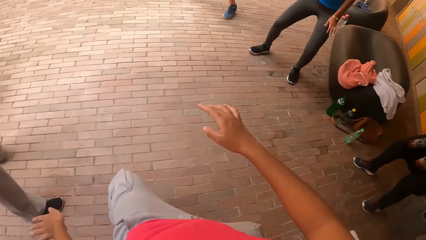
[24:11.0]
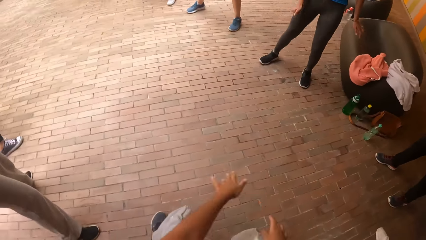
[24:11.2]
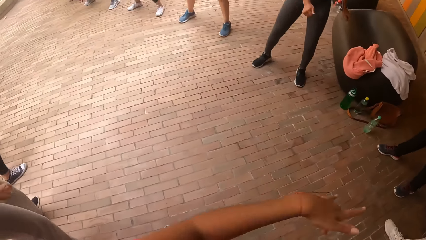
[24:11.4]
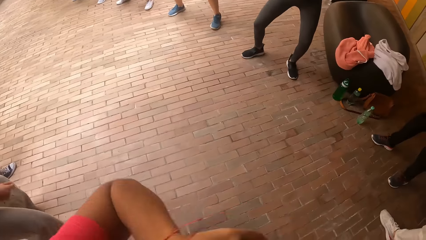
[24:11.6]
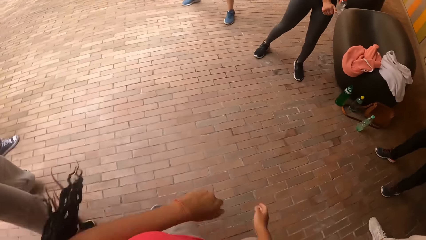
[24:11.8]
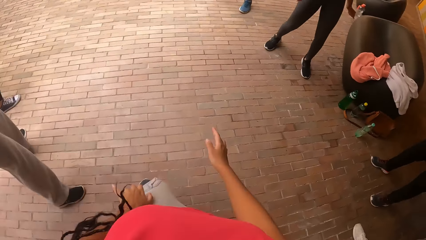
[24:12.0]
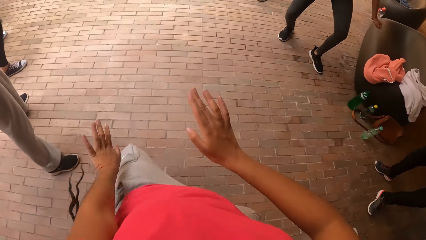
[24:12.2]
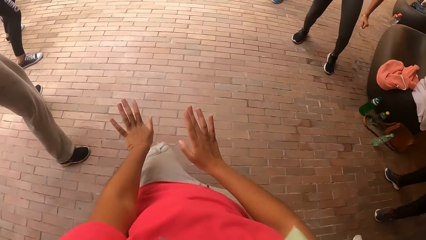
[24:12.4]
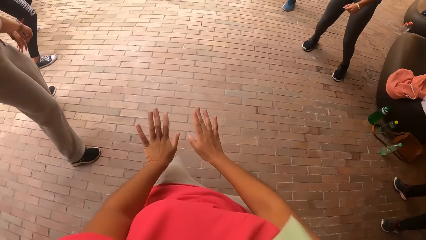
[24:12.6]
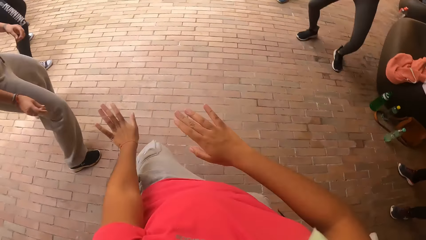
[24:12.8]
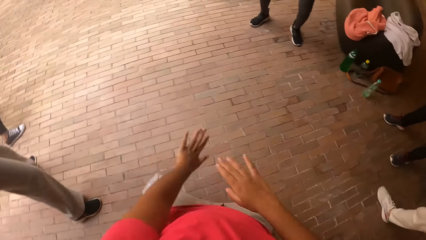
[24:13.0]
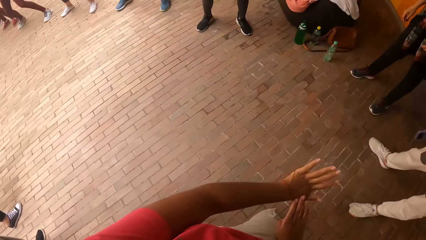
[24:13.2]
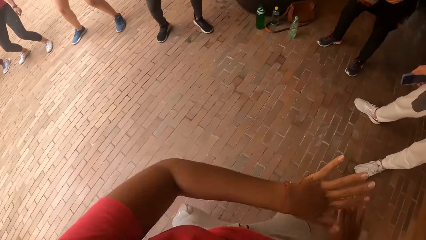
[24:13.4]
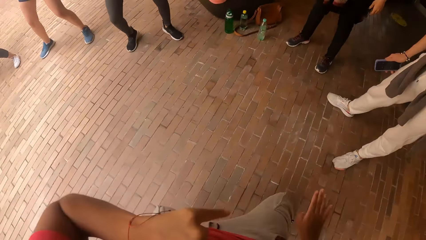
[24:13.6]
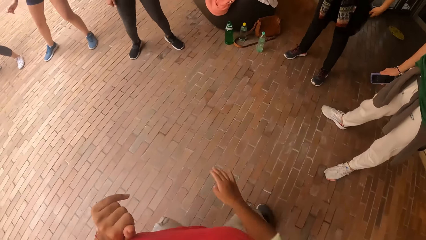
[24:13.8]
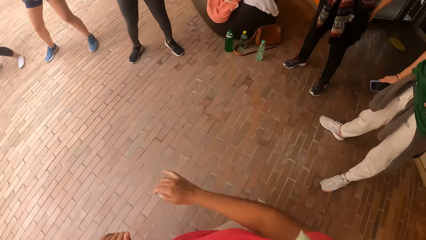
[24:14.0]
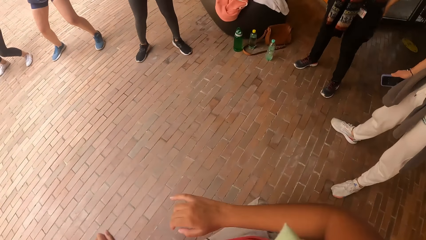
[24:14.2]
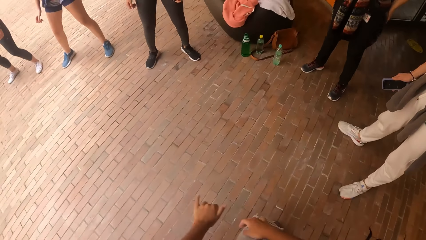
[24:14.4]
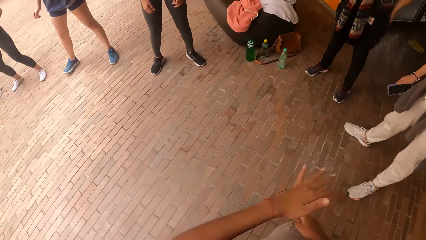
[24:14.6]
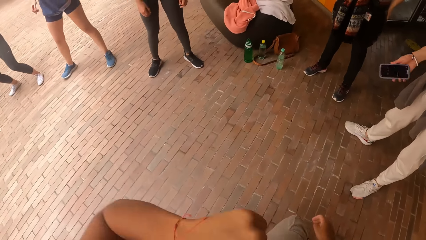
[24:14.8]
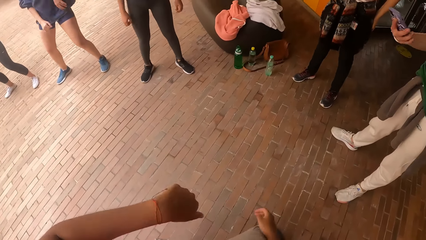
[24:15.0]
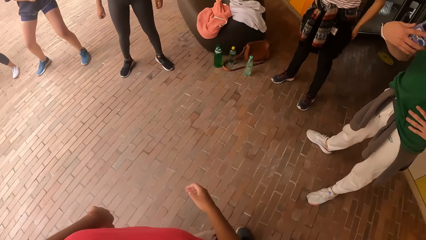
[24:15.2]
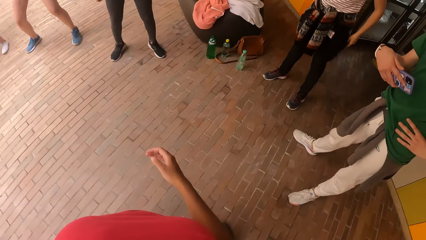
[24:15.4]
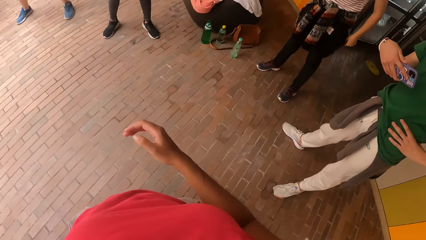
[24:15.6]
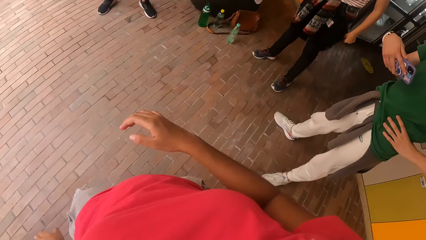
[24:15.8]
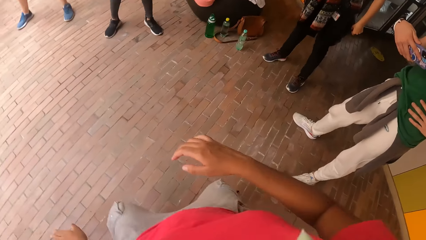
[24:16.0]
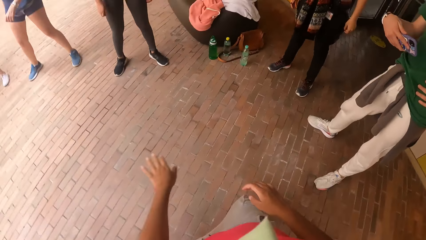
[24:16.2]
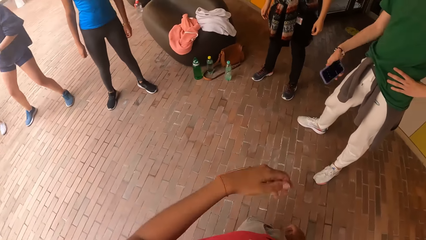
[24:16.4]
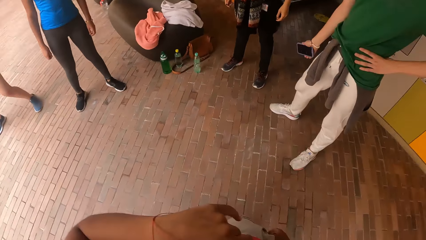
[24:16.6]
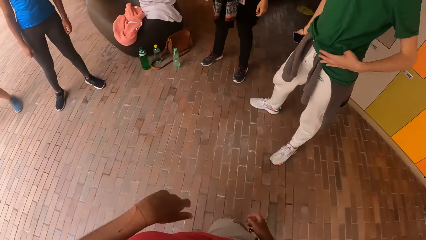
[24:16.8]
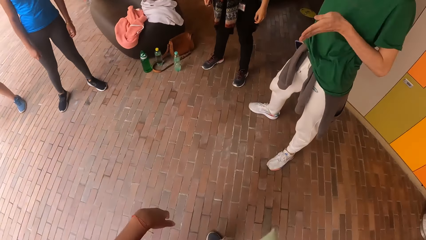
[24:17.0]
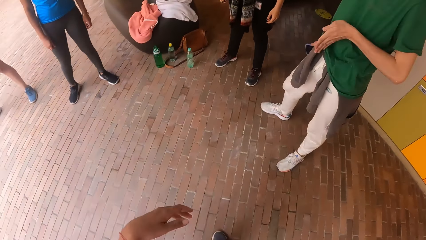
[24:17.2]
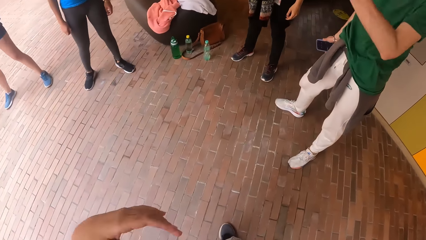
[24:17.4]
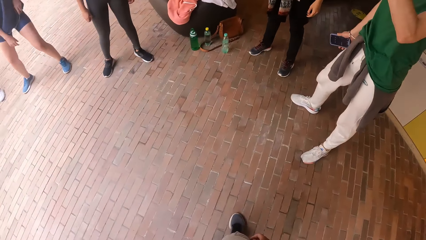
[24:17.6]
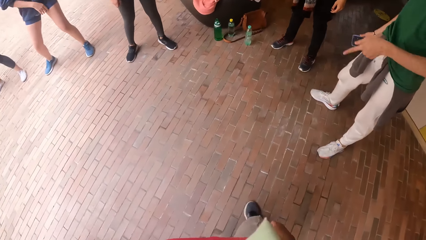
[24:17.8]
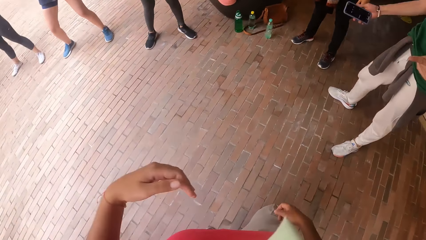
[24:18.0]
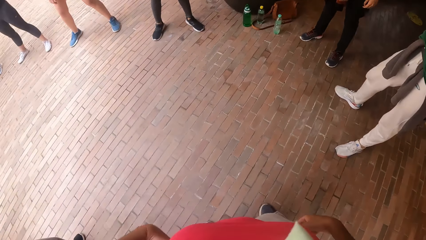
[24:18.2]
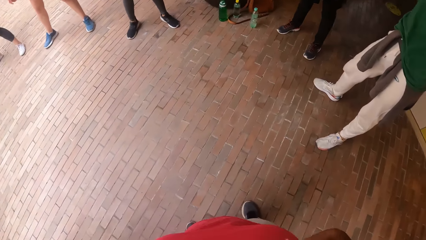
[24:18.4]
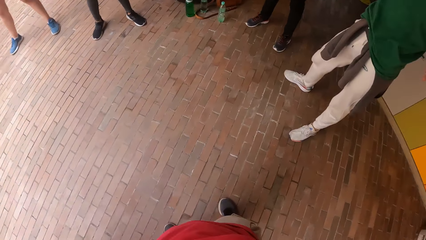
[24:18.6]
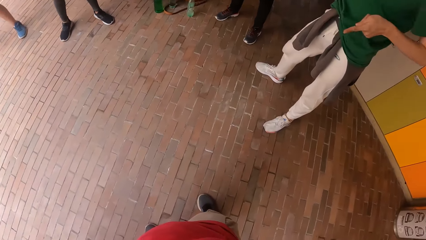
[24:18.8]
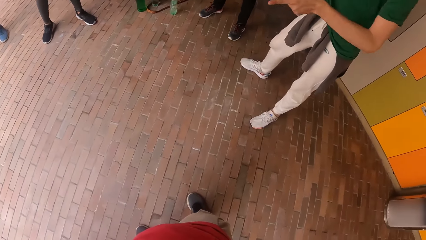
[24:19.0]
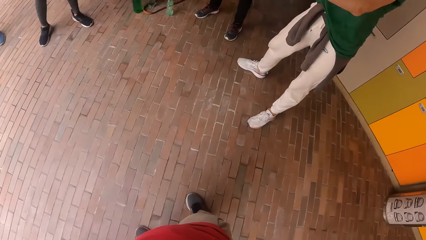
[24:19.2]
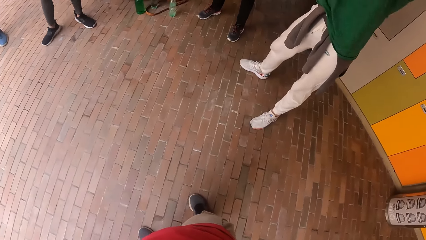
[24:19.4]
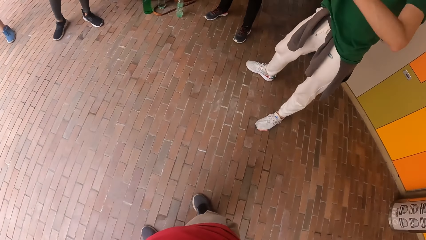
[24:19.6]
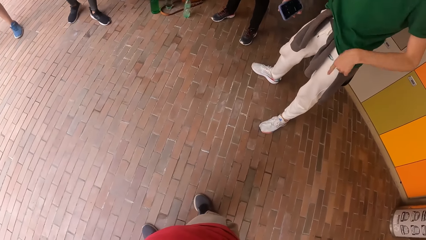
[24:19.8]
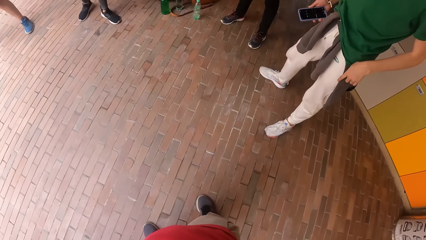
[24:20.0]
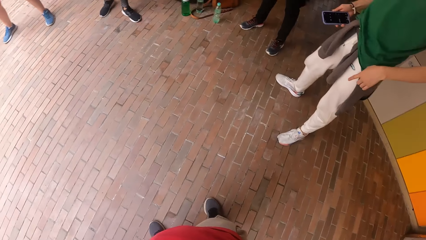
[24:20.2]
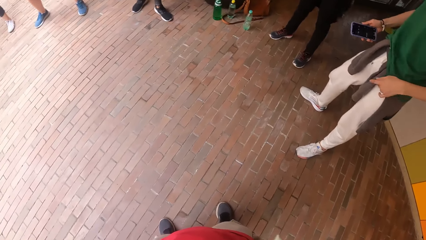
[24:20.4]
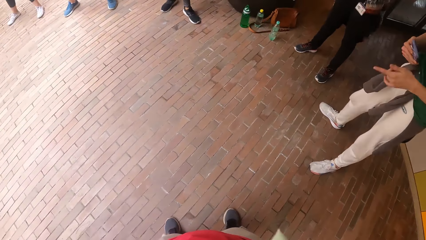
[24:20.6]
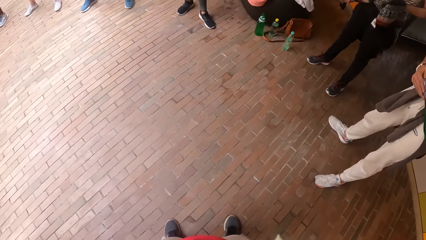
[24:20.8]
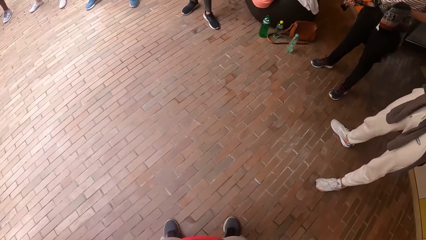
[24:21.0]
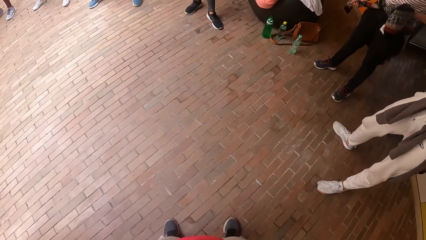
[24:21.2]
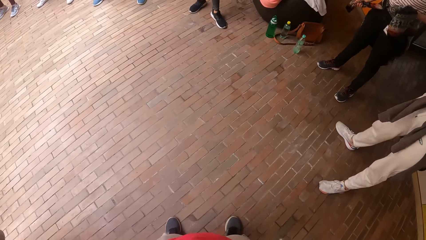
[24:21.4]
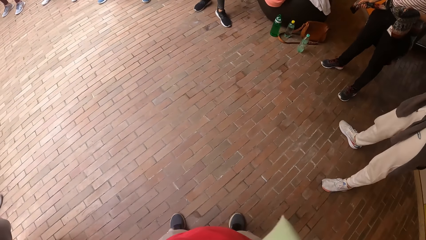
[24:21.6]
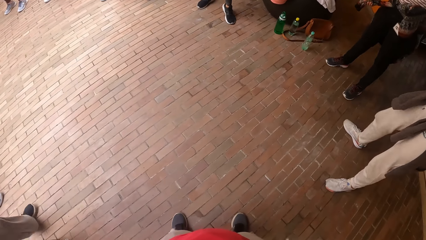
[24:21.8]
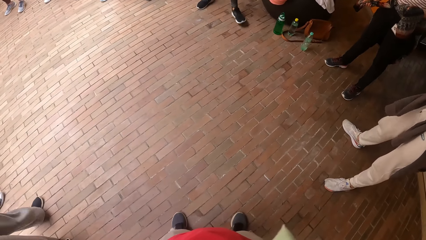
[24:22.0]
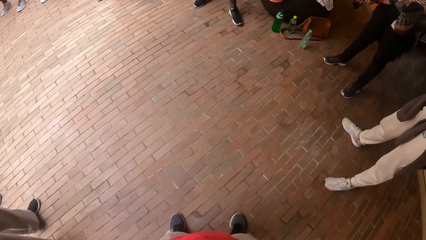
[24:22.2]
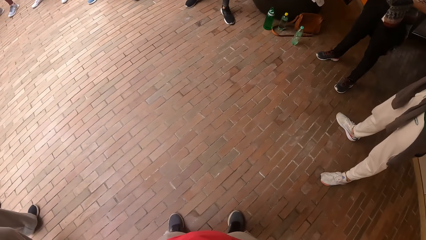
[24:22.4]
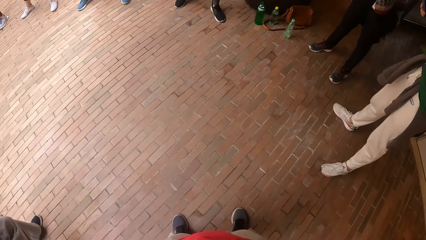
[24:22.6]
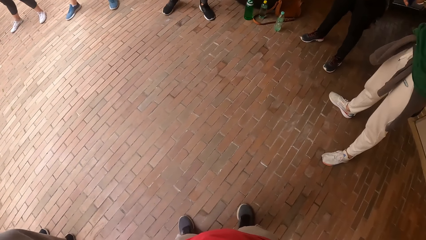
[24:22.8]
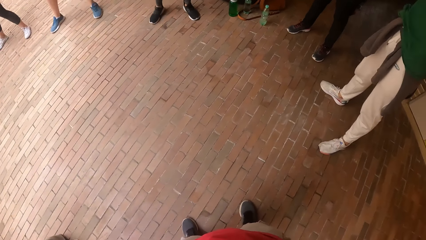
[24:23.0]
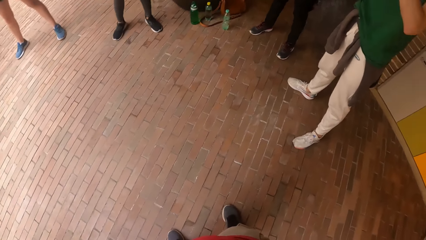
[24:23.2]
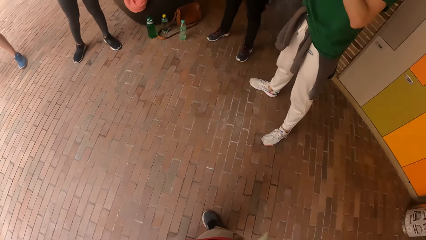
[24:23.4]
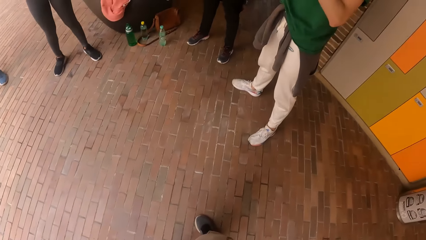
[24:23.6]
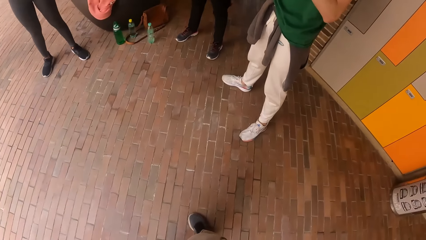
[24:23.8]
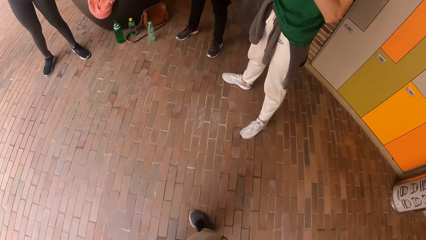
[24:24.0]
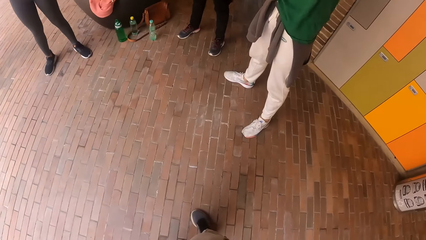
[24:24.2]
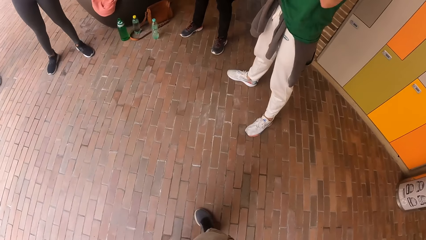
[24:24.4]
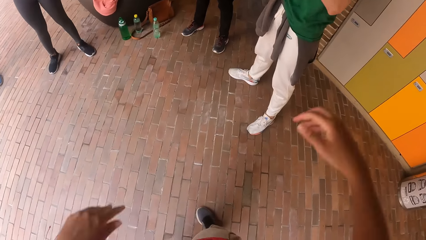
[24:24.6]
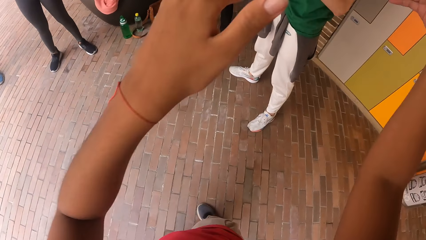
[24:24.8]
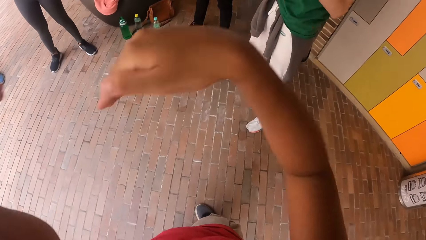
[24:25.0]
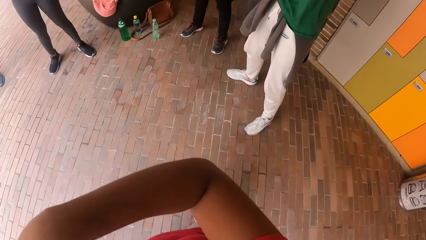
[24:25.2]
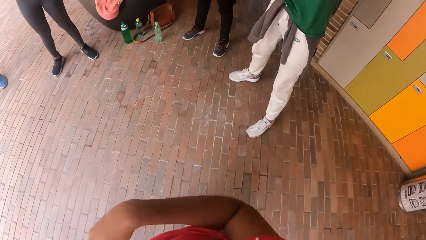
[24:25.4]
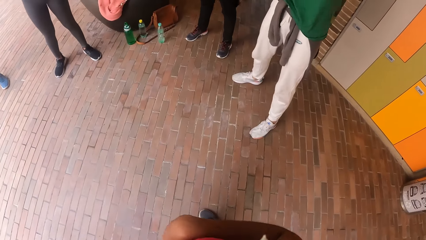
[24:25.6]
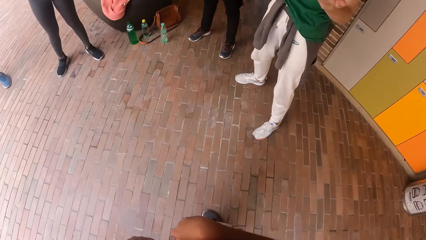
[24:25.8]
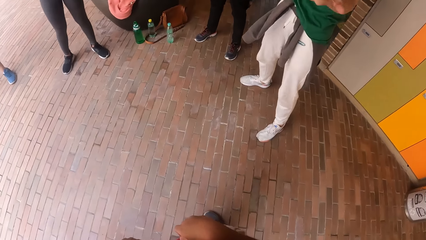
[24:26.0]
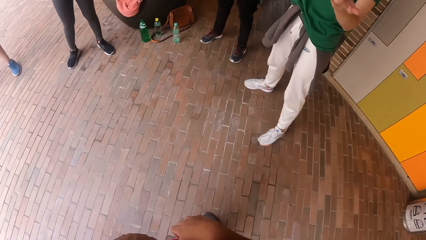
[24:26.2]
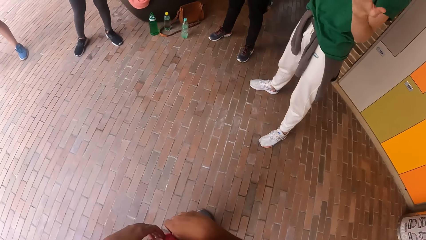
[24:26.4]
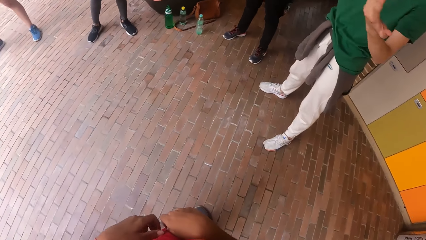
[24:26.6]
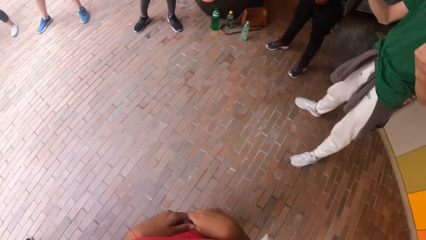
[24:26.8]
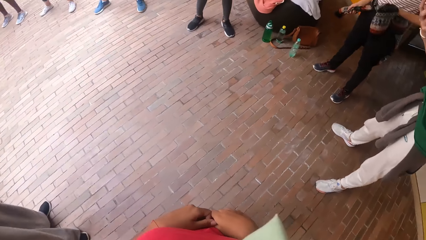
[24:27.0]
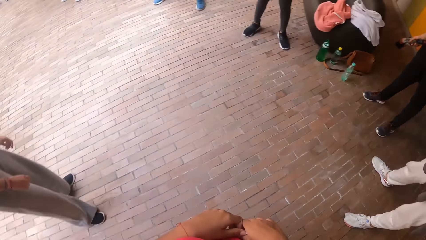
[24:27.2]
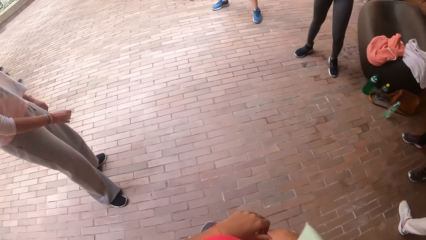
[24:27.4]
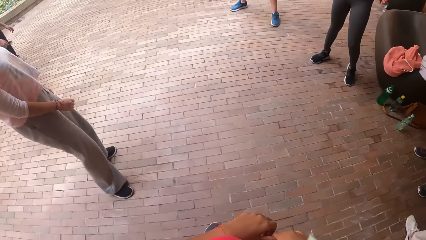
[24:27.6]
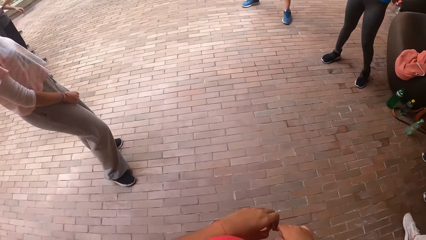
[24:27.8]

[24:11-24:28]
A man interacts with the camera wearer and the group of people on the dancefloor. The camera wearer stops dancing.
